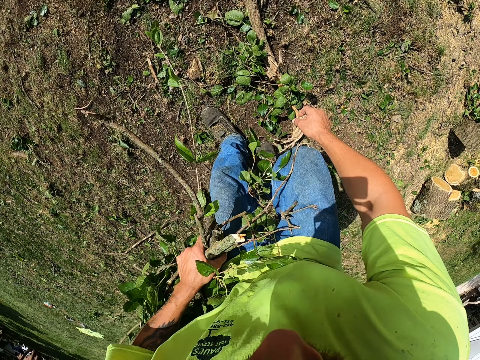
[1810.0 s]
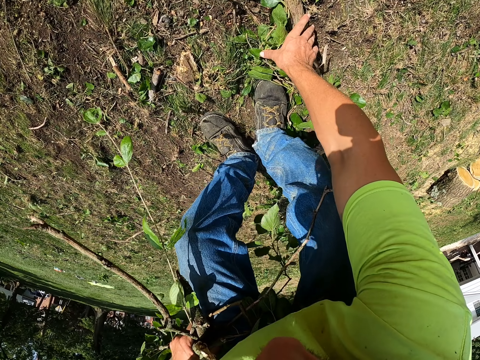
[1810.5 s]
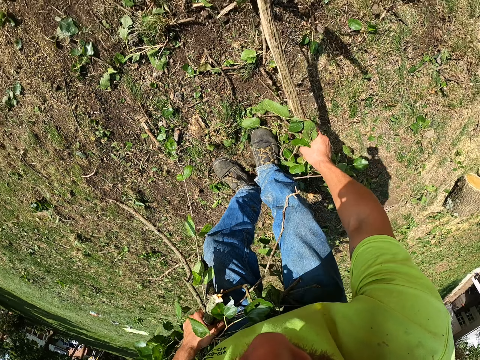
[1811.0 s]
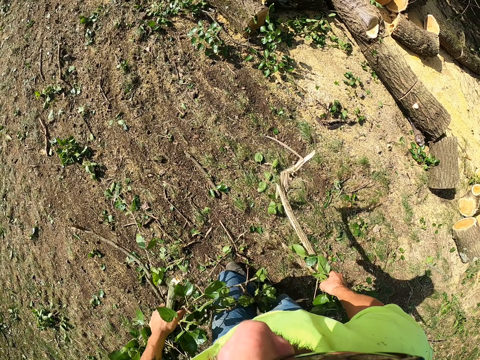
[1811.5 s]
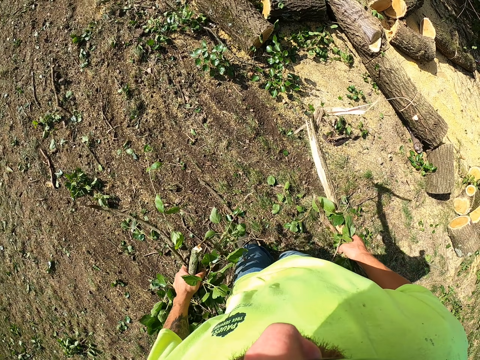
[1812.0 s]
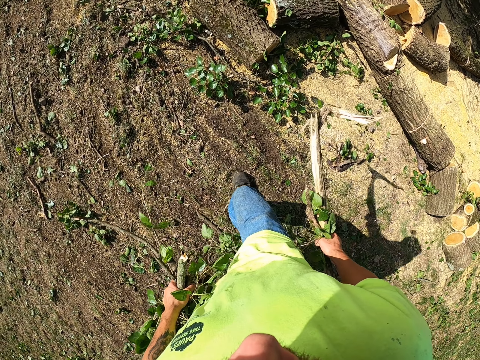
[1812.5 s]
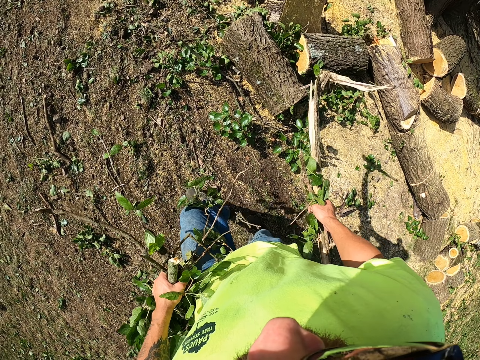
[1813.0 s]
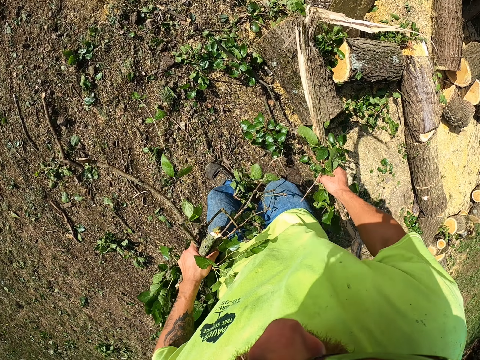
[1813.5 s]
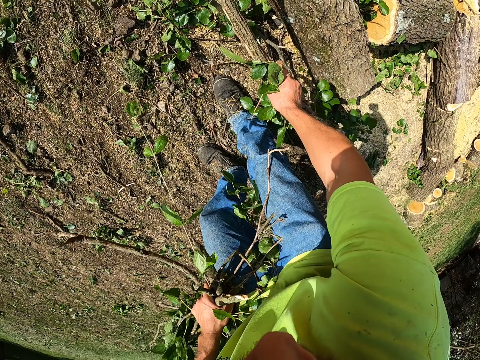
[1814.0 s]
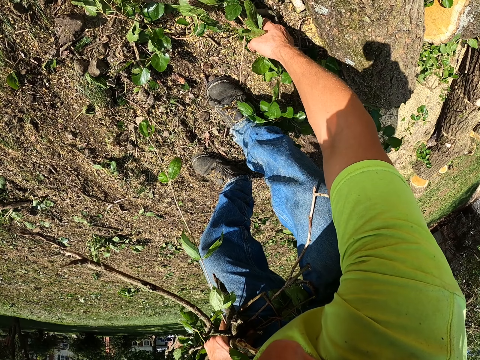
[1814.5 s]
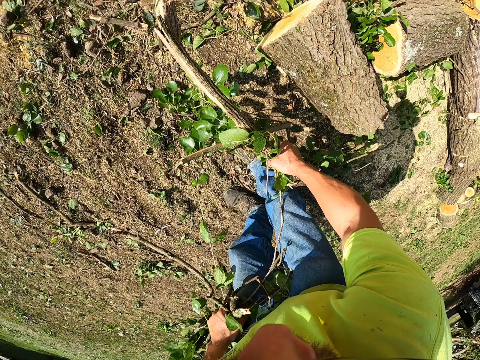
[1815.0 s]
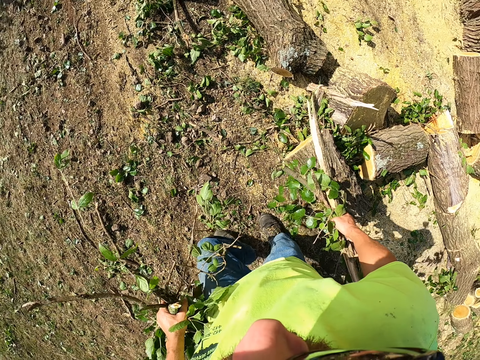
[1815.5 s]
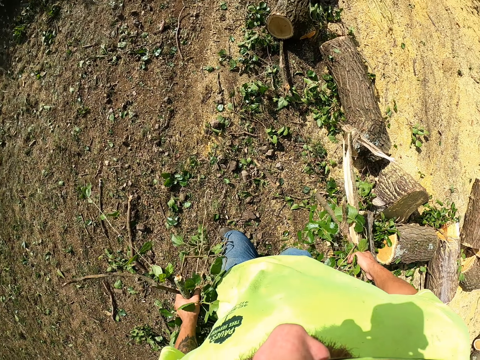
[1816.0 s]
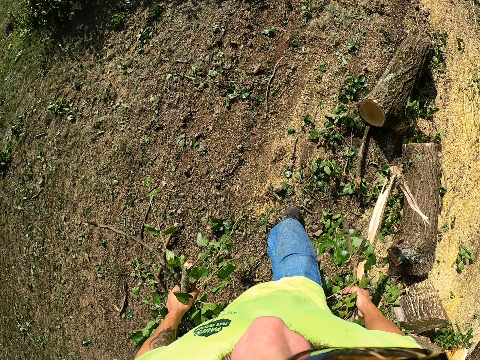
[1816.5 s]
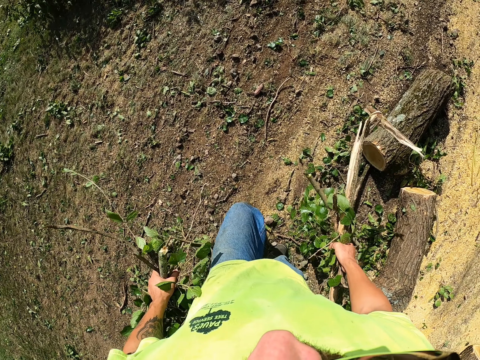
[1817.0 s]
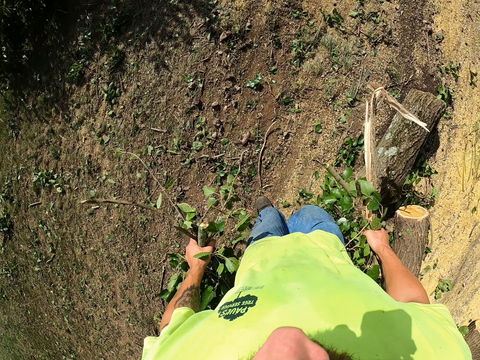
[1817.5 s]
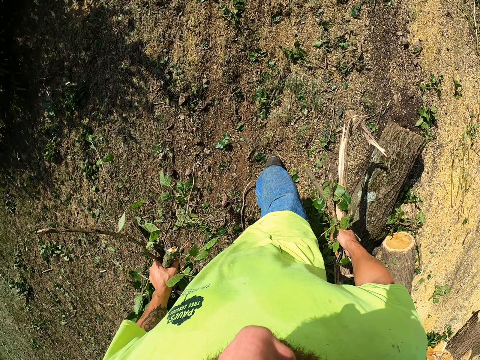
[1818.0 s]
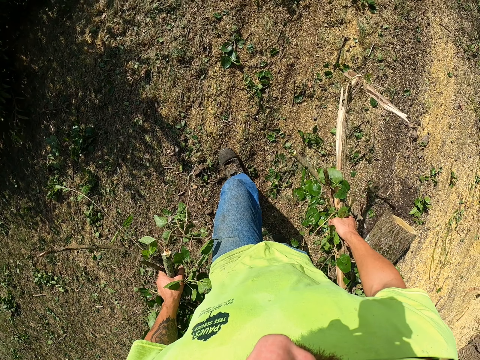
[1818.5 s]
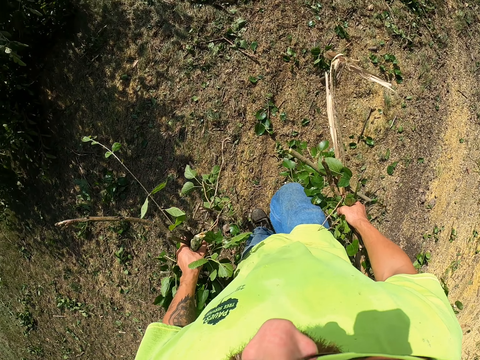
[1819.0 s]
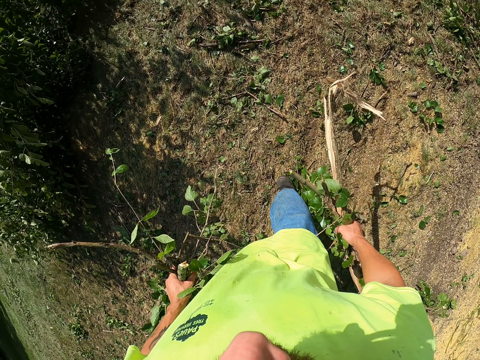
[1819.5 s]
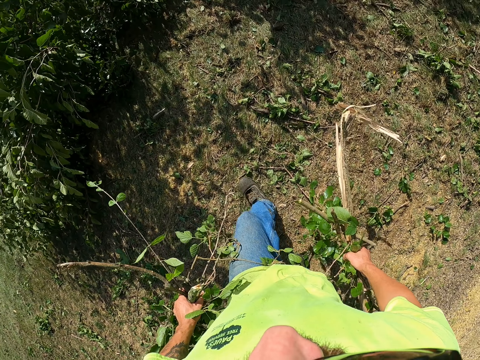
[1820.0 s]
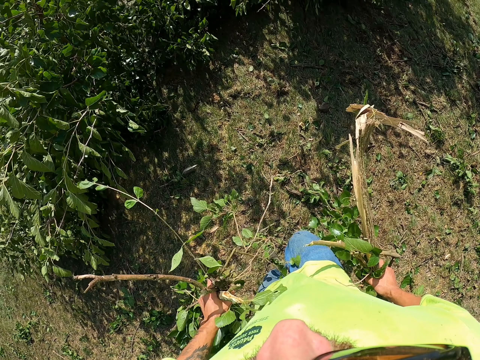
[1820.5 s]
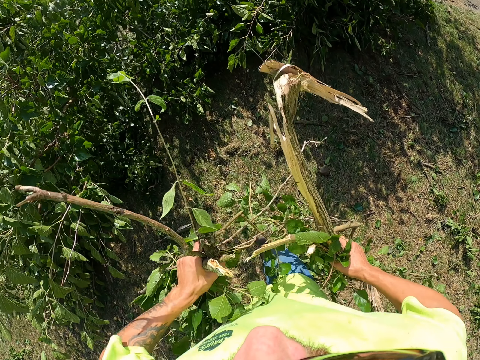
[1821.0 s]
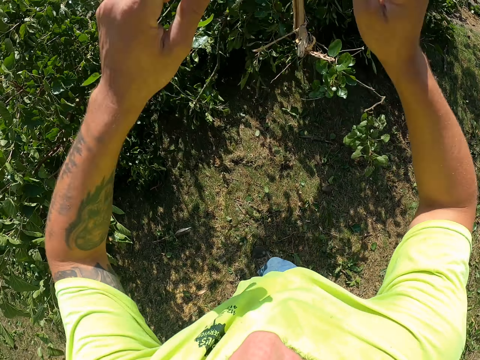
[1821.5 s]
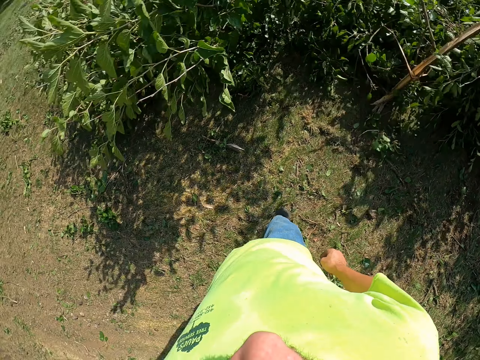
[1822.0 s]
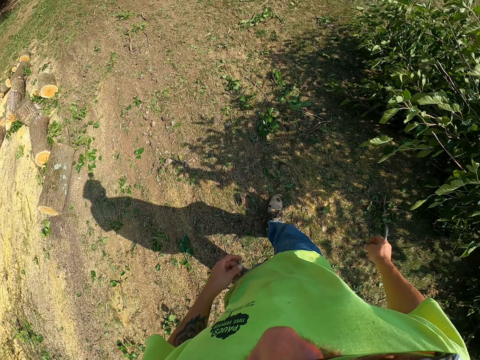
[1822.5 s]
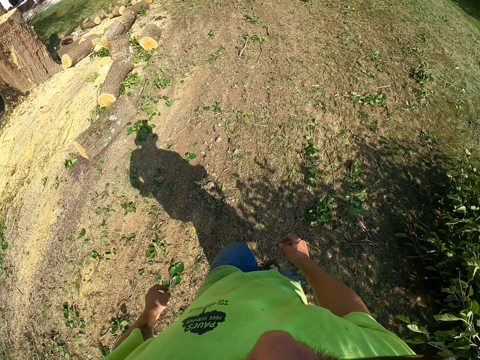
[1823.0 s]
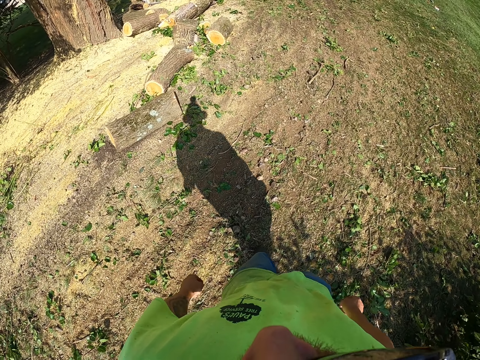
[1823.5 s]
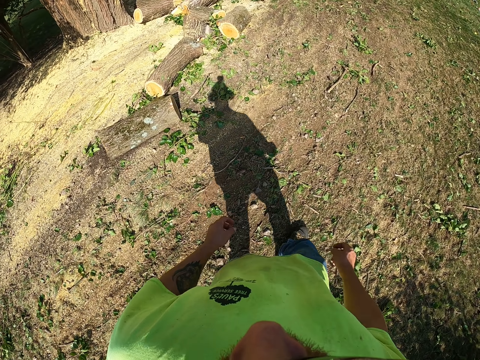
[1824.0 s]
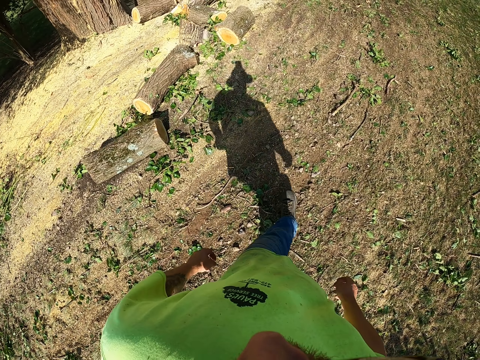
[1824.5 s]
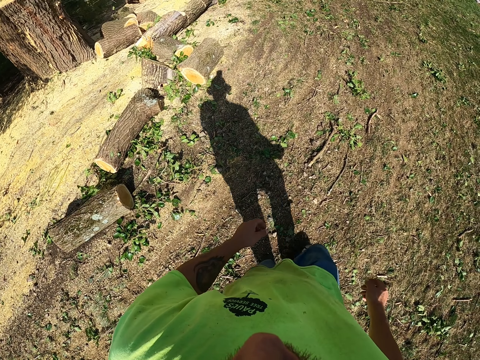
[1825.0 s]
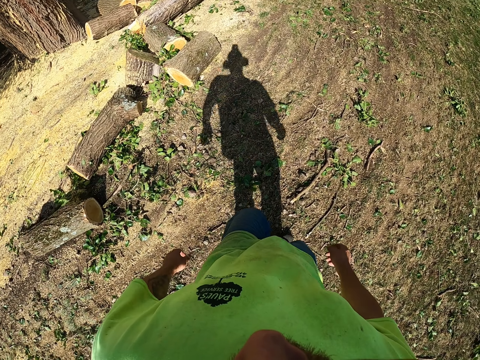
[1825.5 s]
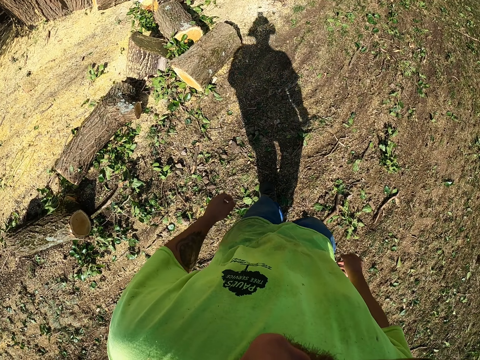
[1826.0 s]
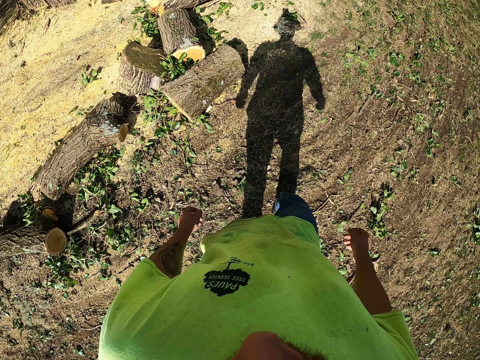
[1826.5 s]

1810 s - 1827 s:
The camera wearer picks a tree branch from the ground with the right hand. They walk a few steps forward. They pick the tree branch from the ground with the right hand. They walk a few steps forward. They throw the tree branch on the tree trunk on the tractor with both hands. They walk away.

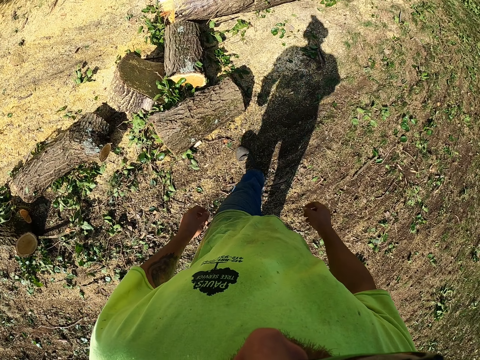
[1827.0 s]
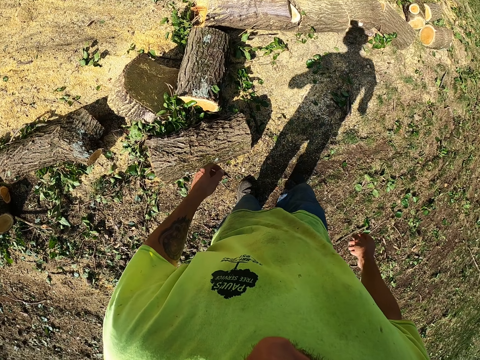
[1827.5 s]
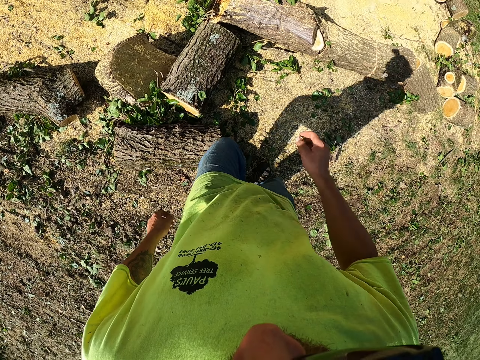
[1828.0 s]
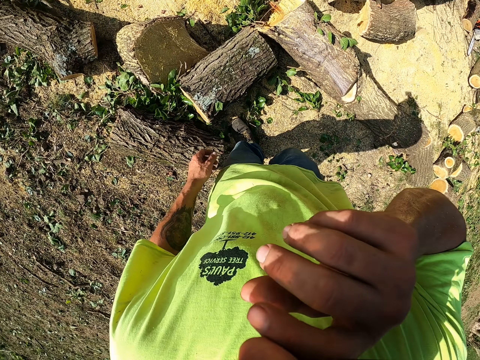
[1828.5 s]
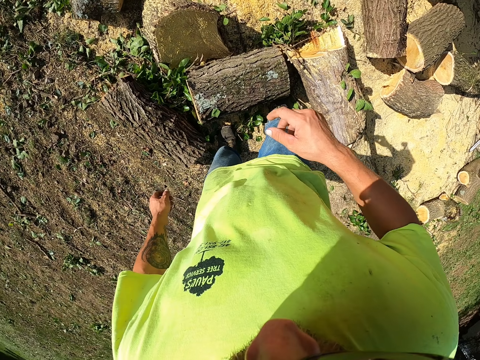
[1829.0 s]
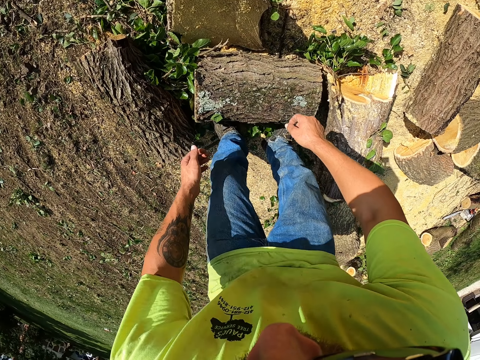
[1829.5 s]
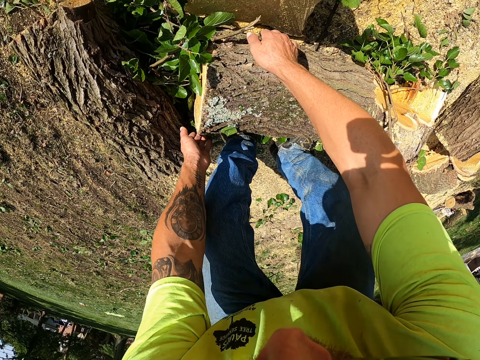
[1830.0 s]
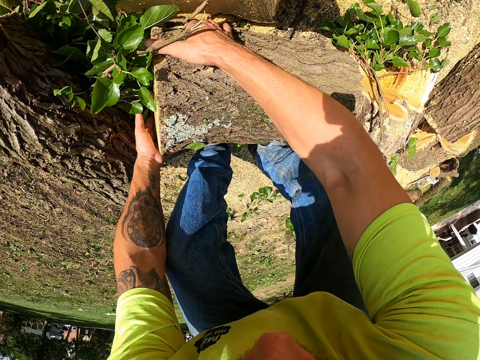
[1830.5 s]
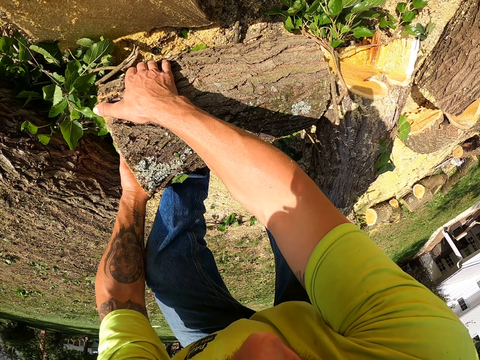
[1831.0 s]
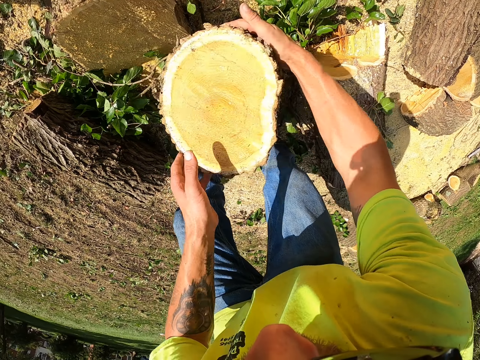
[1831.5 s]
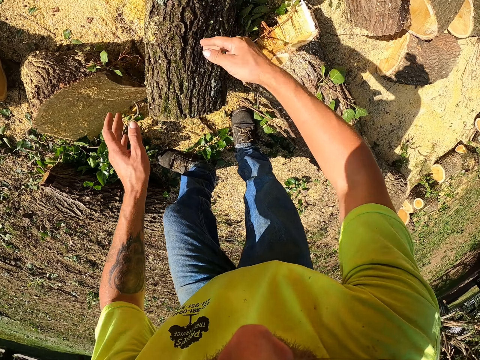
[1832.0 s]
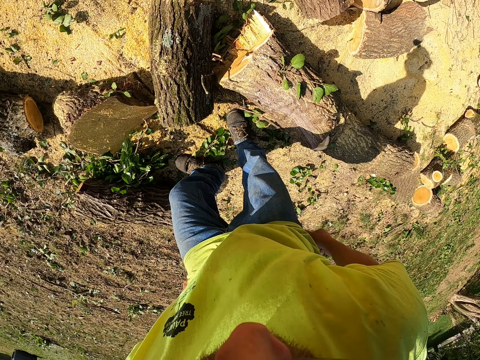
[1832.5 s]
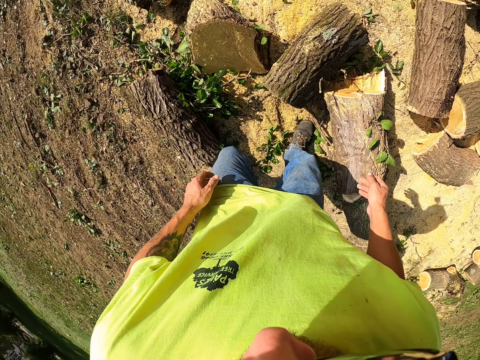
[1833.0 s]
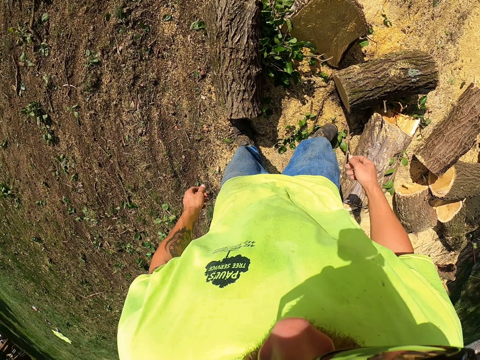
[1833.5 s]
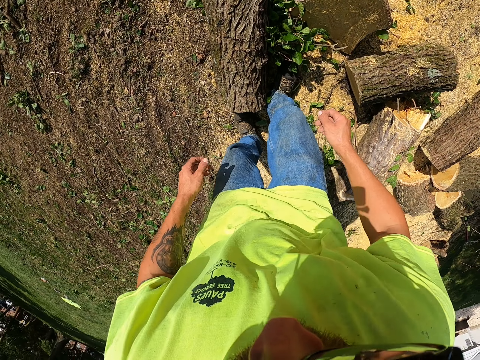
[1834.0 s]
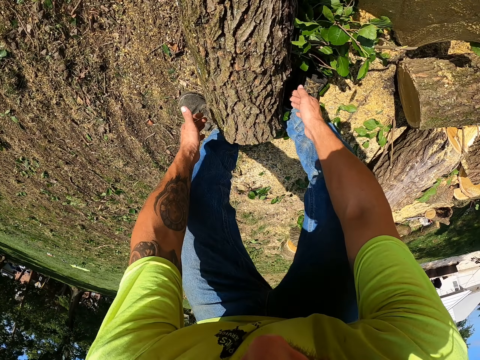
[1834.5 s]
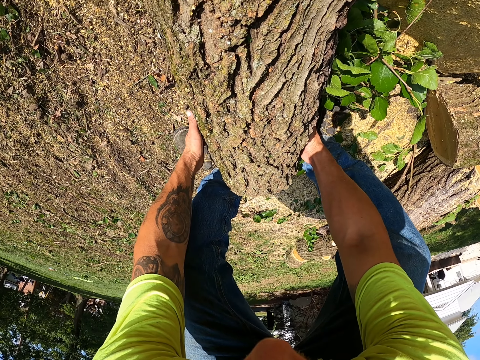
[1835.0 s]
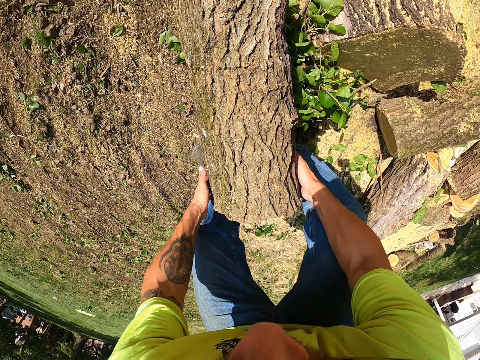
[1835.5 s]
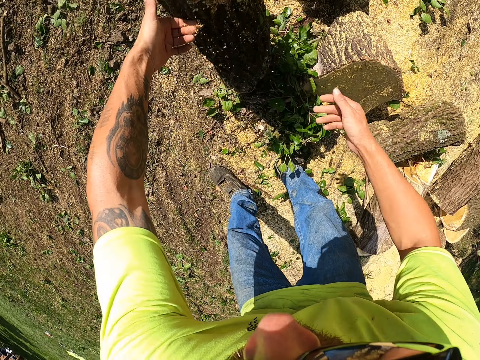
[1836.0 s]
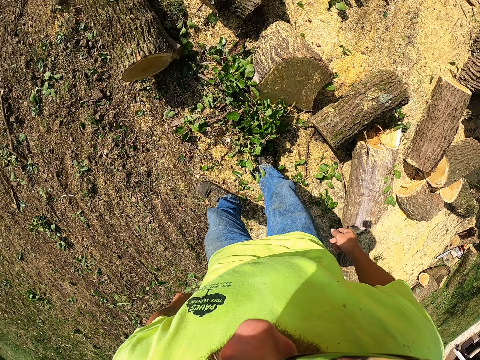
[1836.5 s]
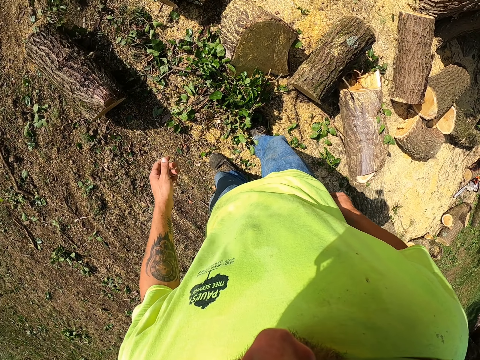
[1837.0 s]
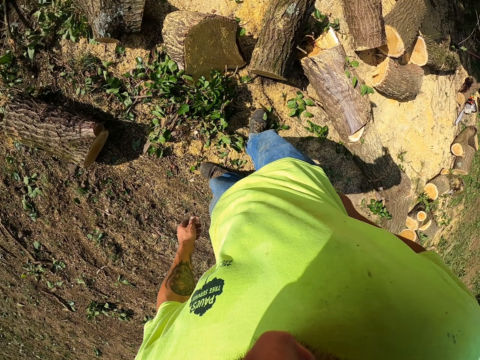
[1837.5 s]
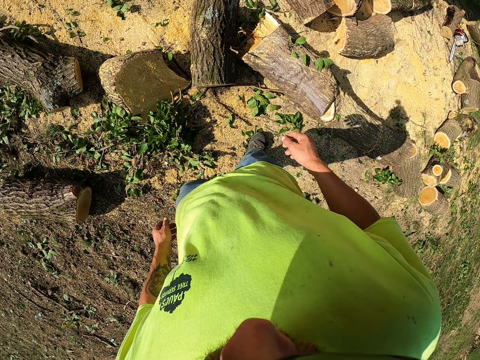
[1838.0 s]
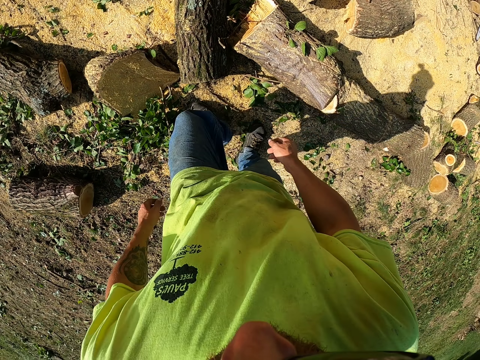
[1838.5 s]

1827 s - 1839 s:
The camera wearer wipes his nose with his right hand. He shifts a tree trunk from the ground with both hands. He organizes the logs. He flips the tree trunk on the ground with both hands.
